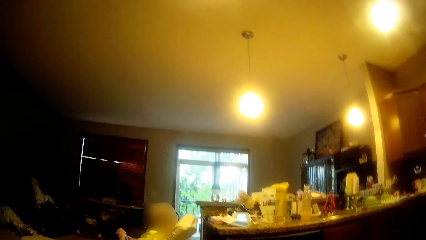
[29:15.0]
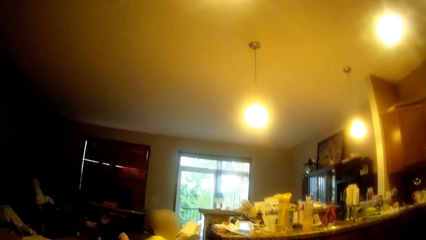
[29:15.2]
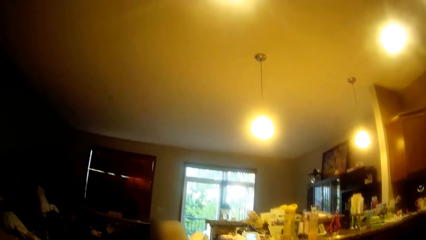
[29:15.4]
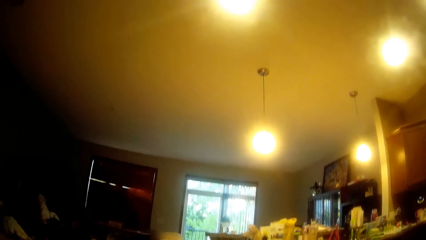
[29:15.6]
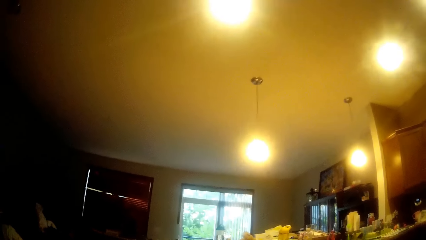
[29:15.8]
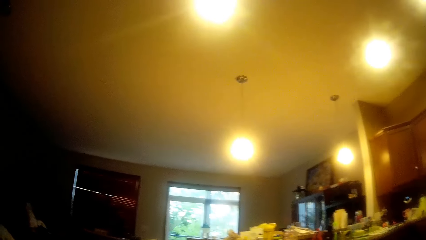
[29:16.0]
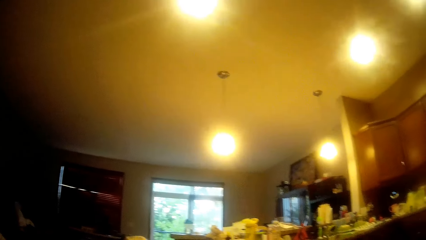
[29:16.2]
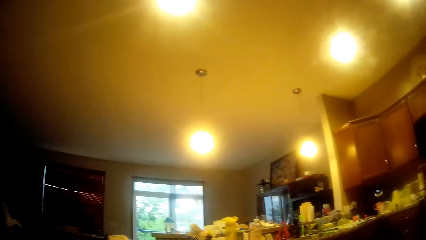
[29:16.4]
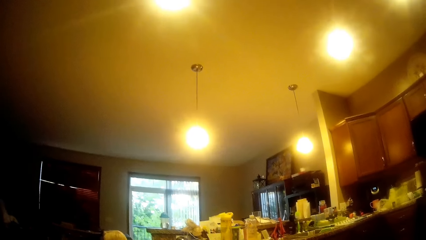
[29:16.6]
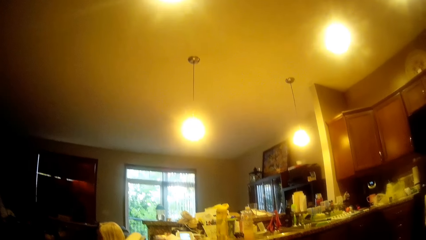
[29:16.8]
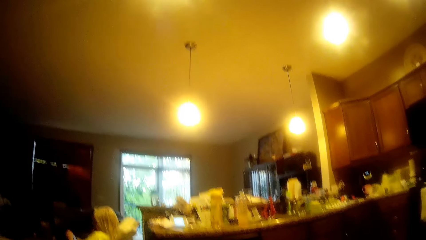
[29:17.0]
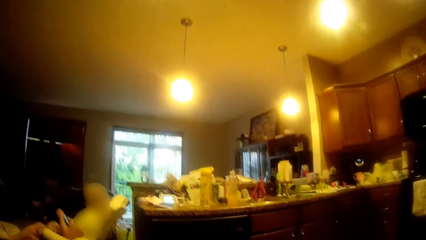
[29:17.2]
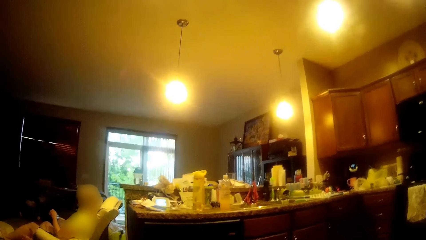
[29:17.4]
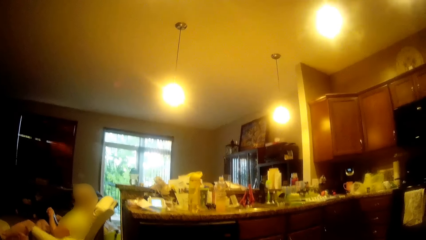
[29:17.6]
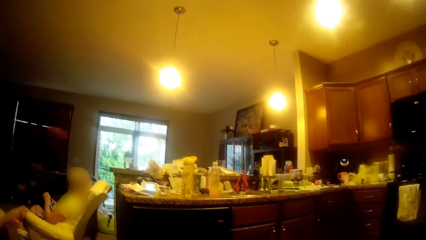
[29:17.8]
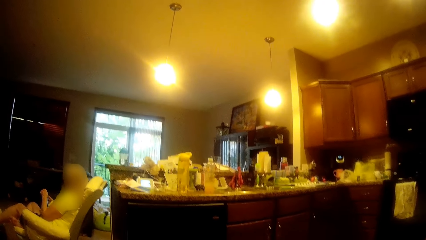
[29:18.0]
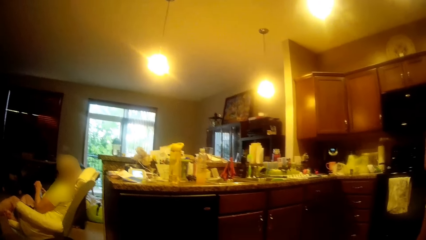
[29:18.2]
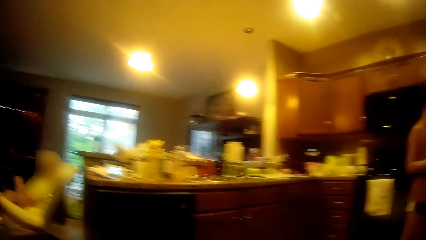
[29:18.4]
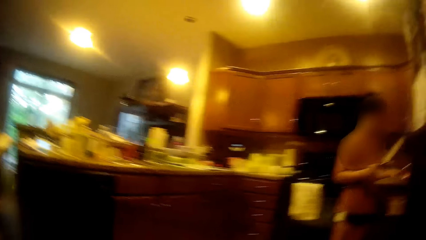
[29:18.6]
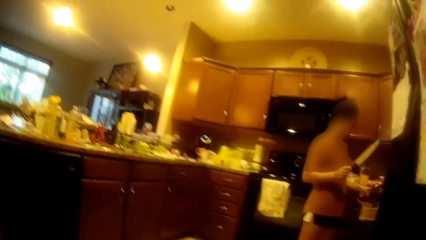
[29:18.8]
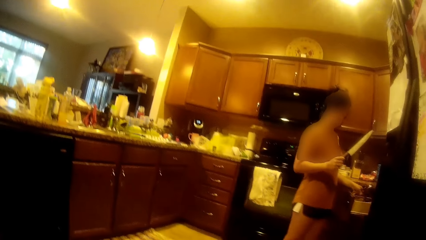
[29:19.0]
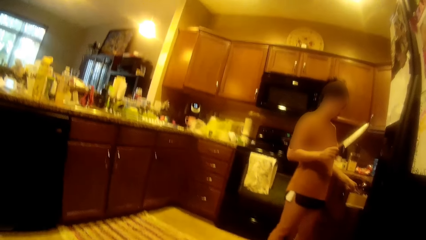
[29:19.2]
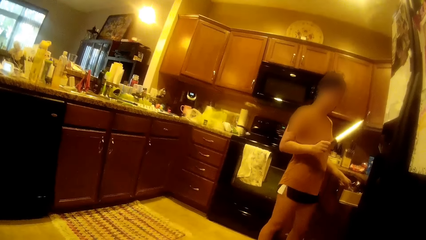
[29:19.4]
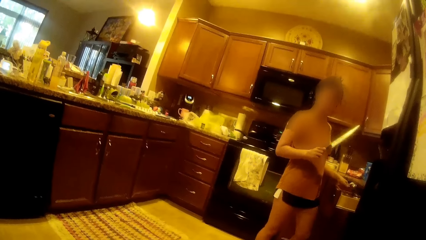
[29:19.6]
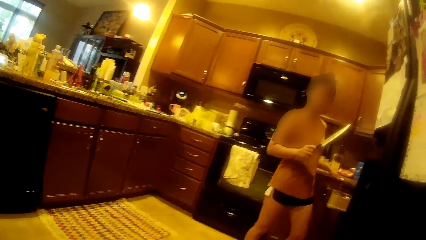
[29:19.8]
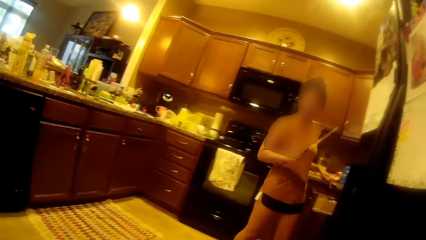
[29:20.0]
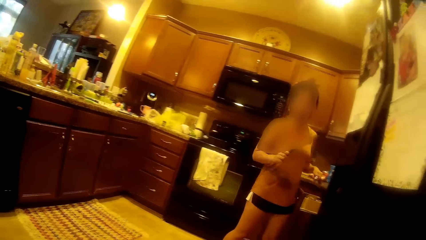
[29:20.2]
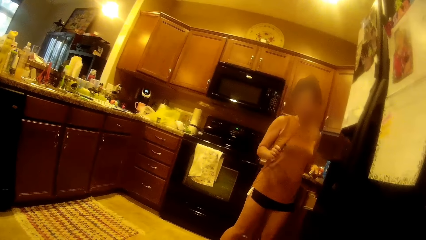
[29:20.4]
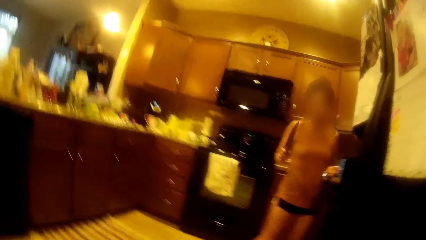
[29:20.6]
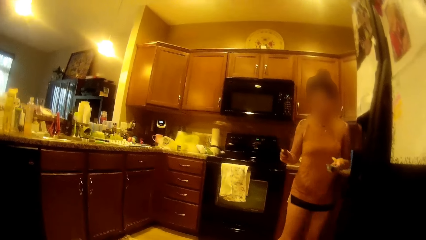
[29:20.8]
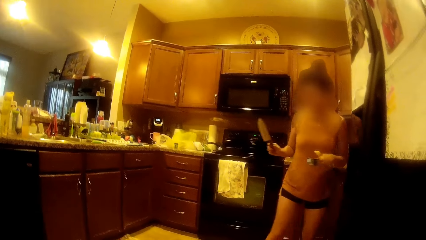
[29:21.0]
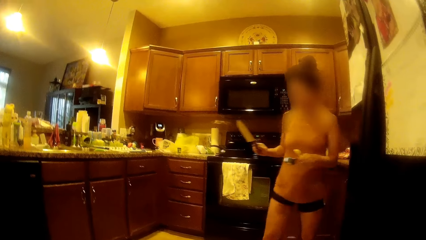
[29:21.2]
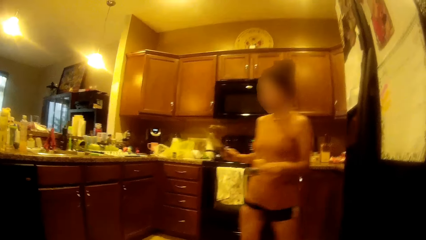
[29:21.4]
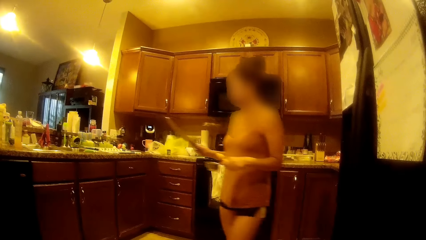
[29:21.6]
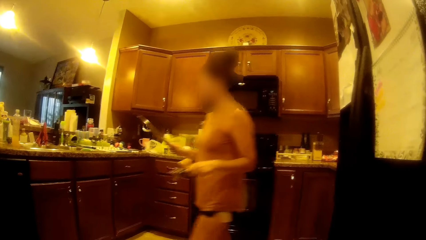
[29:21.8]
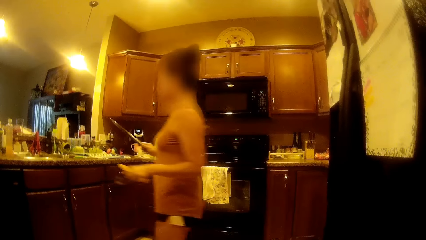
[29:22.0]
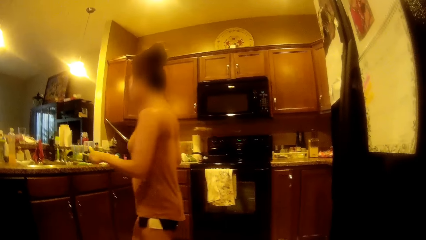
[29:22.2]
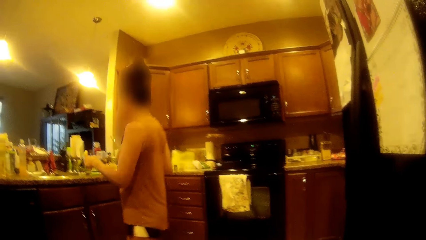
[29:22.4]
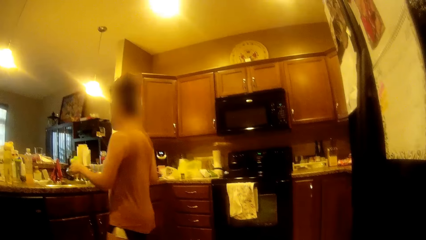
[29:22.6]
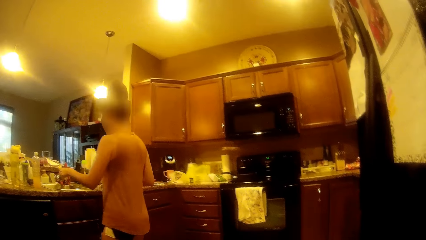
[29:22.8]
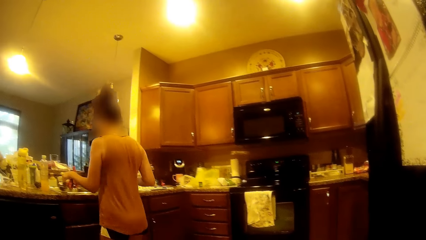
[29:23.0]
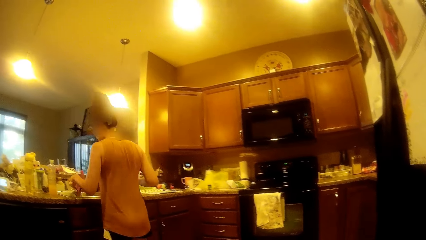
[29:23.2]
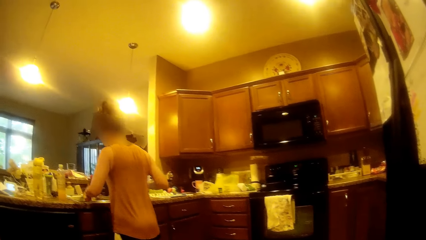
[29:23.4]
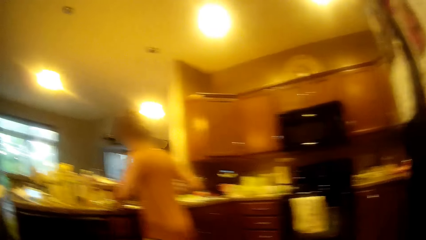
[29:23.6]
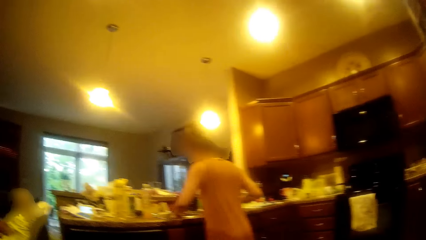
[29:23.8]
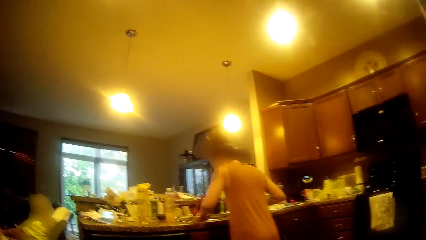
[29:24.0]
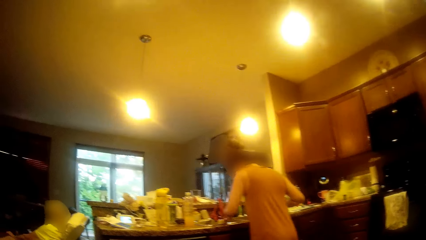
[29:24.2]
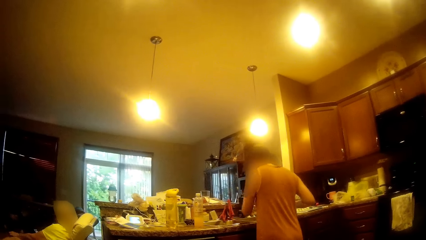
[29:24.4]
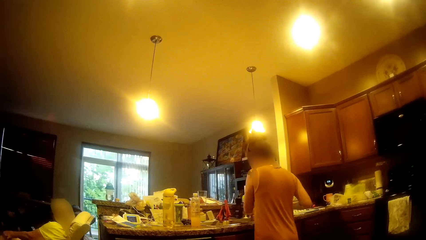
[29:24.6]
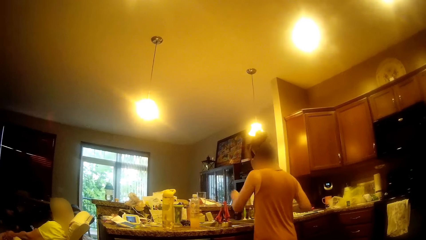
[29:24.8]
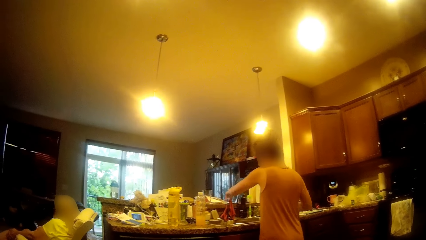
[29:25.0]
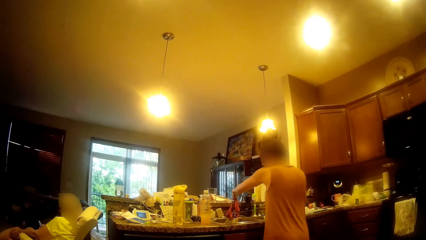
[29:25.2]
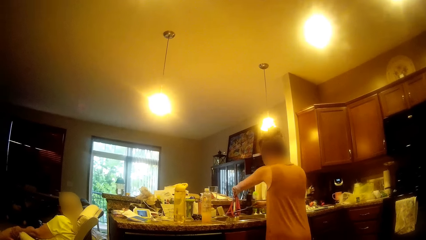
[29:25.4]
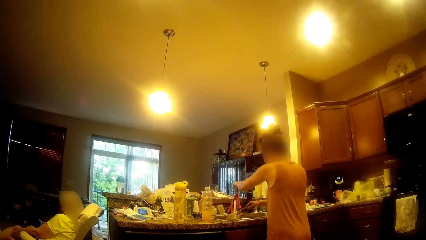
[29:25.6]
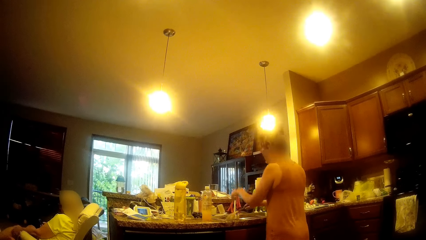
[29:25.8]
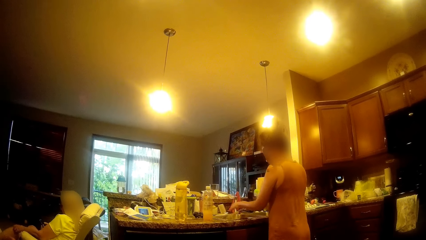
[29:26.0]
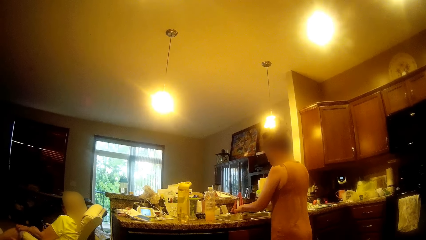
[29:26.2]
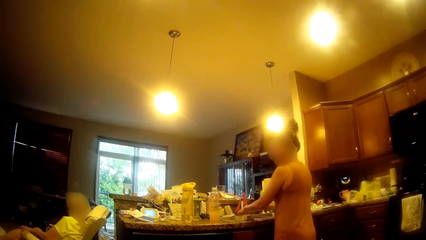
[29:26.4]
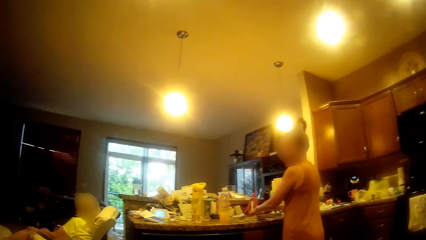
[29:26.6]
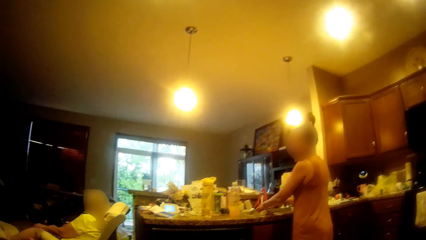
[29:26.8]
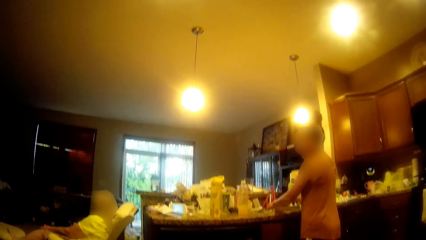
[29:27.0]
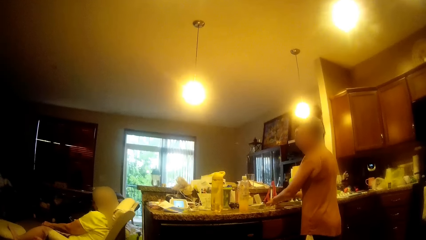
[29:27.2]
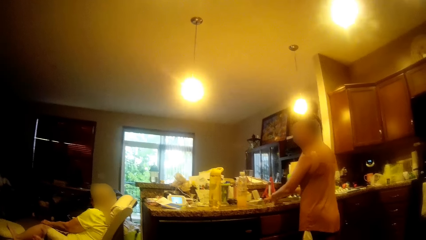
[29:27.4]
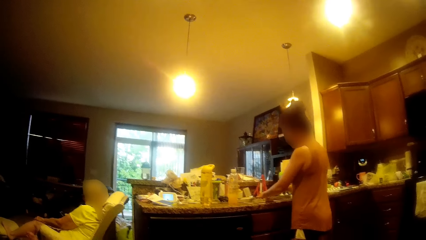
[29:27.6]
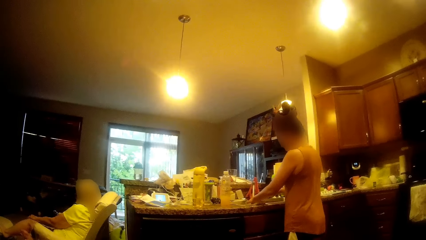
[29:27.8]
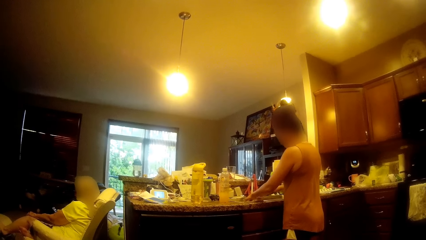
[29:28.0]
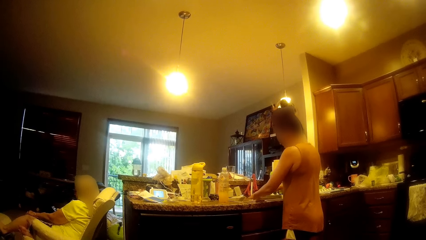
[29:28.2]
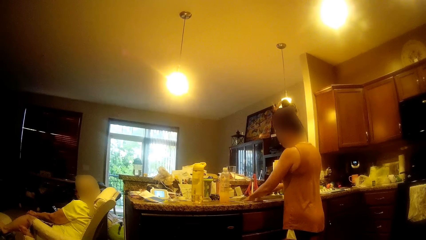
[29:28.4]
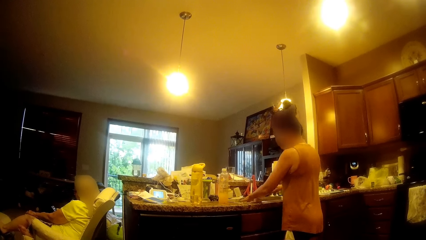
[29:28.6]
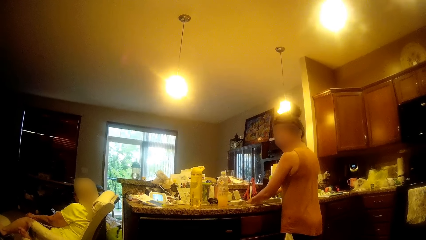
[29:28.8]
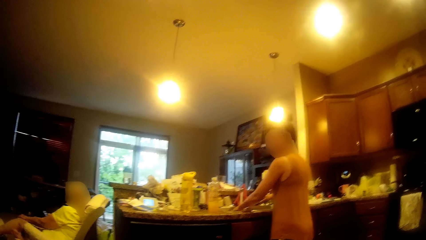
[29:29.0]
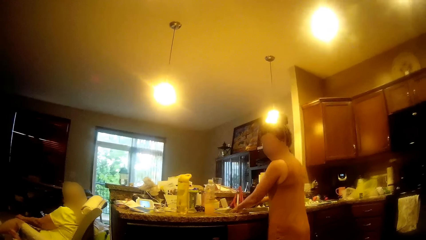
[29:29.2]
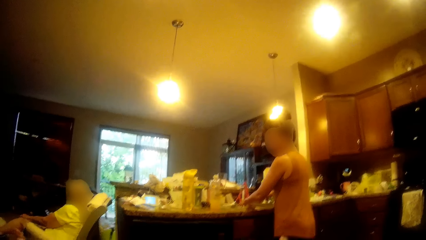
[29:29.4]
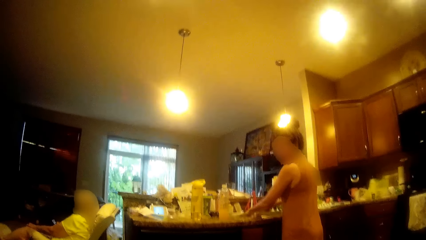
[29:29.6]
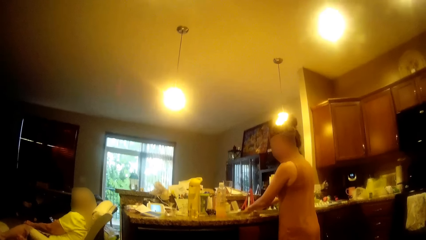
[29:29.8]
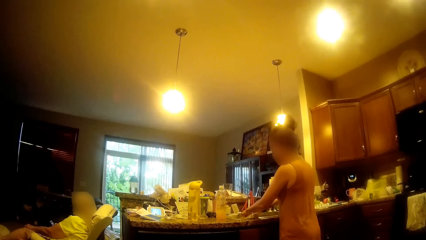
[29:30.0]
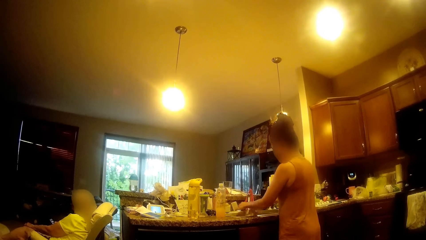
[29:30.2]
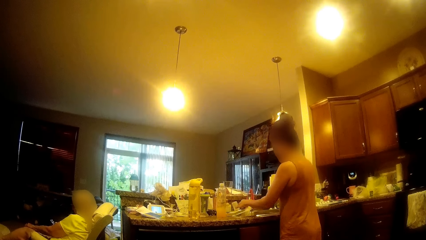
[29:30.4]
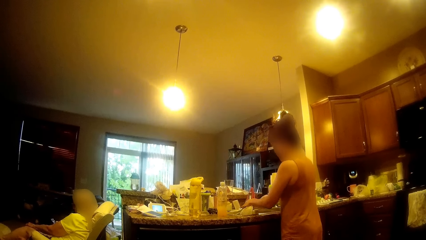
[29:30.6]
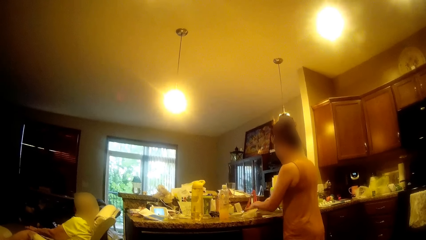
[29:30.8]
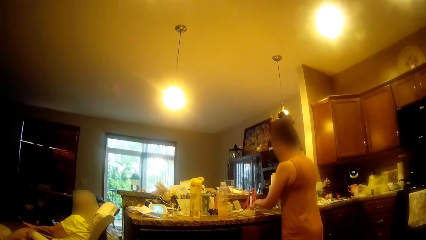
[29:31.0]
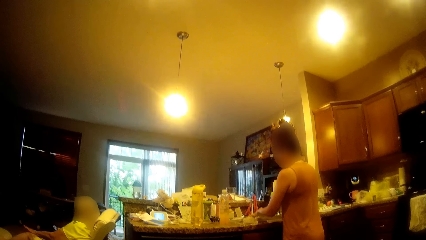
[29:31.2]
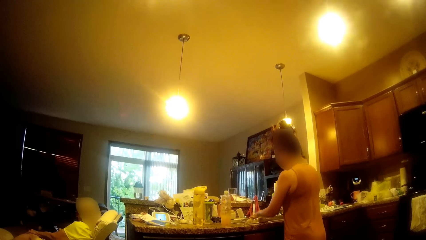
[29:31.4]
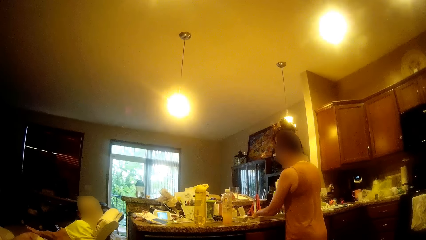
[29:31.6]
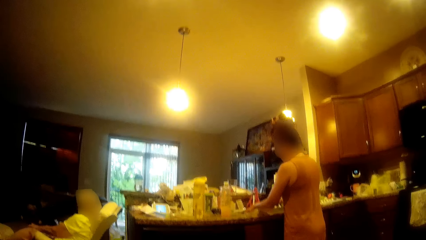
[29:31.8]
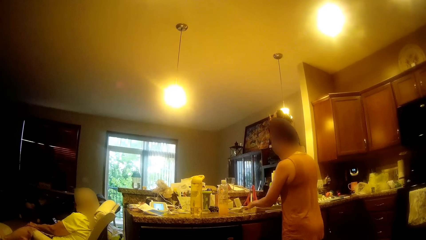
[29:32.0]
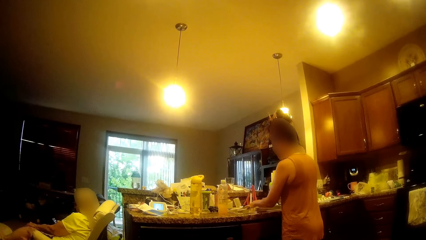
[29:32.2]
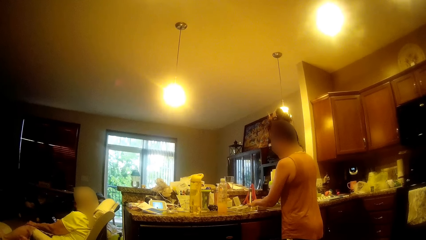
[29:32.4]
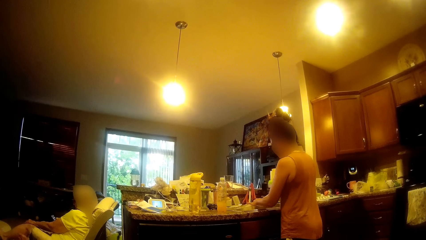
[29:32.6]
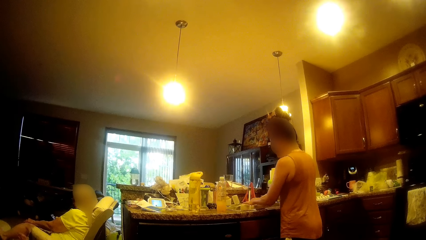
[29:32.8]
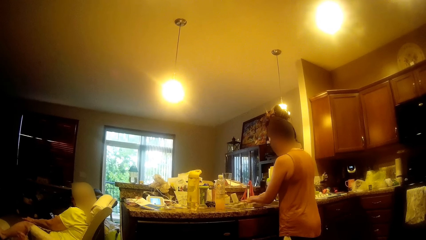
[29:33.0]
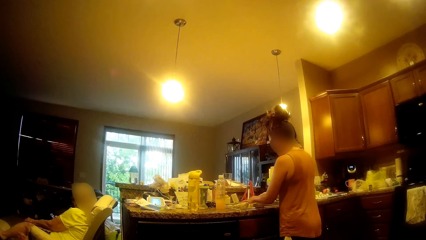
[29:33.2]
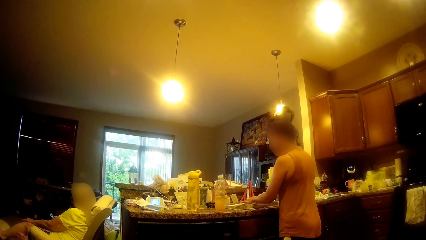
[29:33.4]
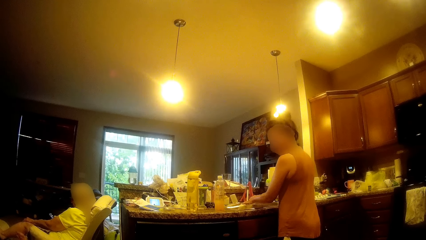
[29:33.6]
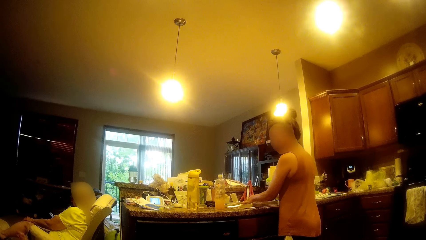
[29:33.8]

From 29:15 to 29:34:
The camera wearer converses with a woman. The woman holds a knife with her right hand. The woman picks up a spoon from a drawer with her left hand. The woman picks up the knife. The woman closes the drawer with her left thigh. The woman walks around the kitchen. The woman drops the spoon in her left hand in the sink. The woman puts the knife in the sink. The woman opens the sink tap with her left hand. The woman rinses the knife with water from the sink tap with both hands.
